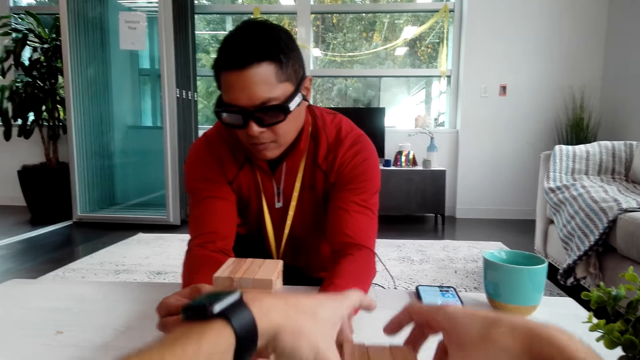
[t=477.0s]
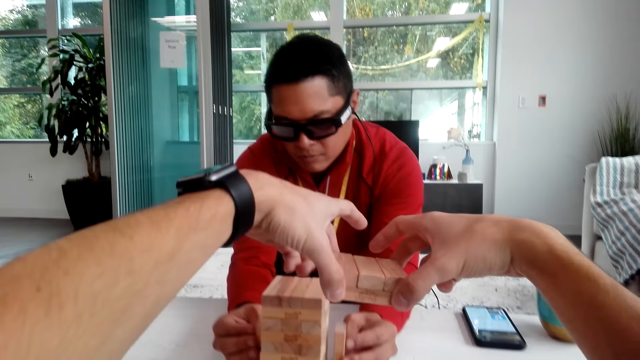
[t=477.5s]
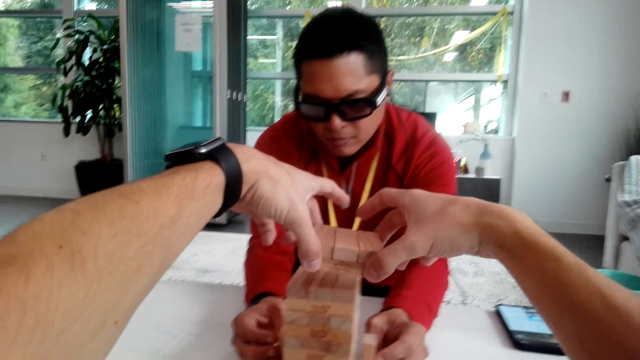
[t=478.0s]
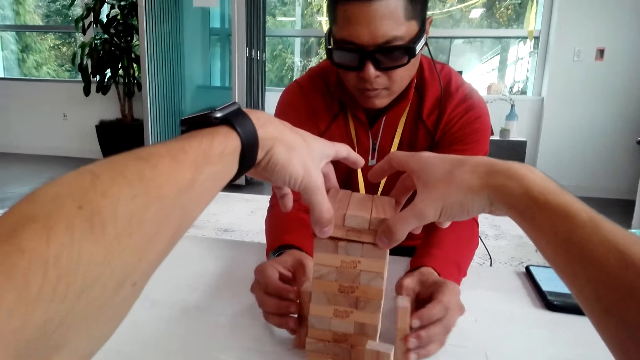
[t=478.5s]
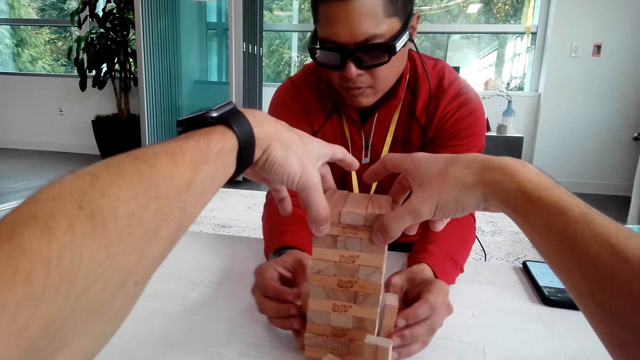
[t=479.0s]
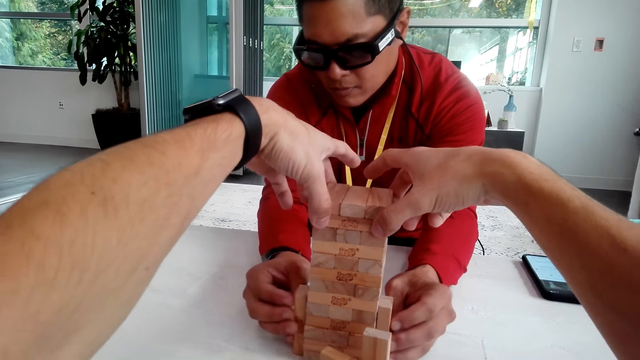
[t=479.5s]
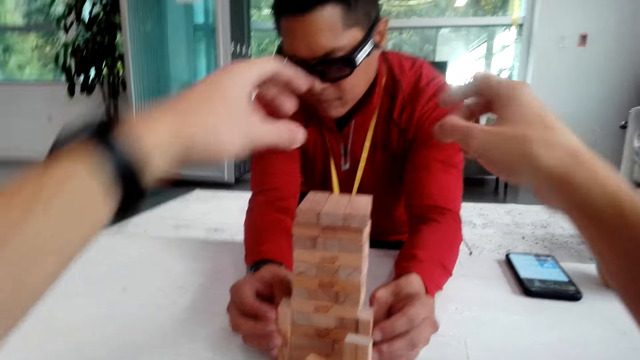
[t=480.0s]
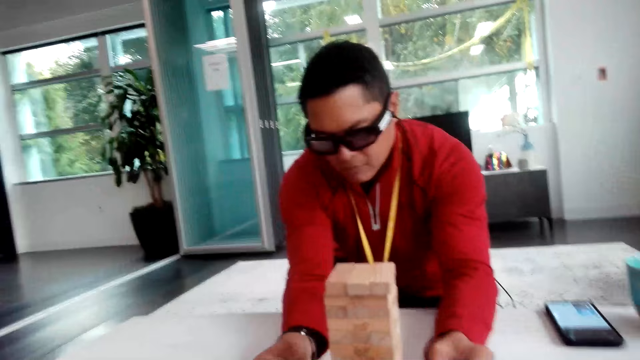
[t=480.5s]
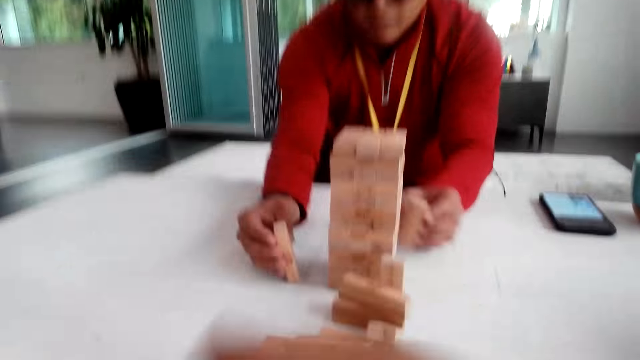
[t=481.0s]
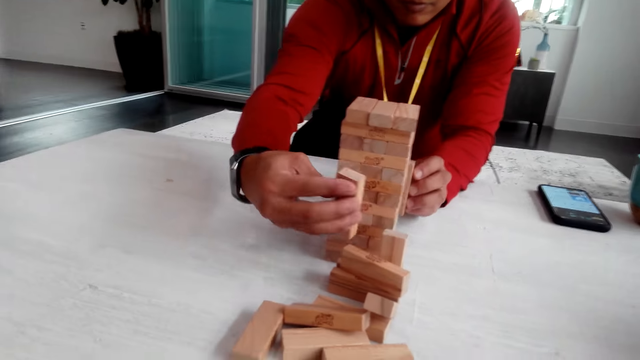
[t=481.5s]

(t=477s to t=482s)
The camera wearer puts the wooden blocks on top of each other.

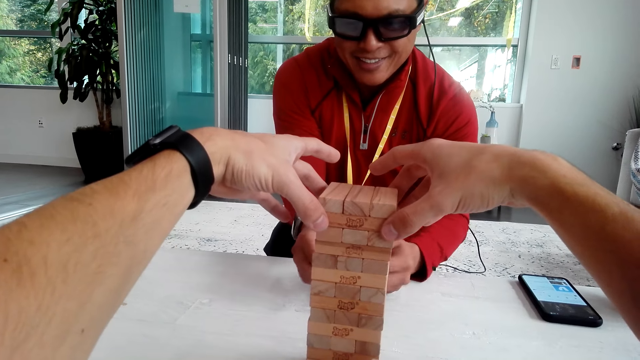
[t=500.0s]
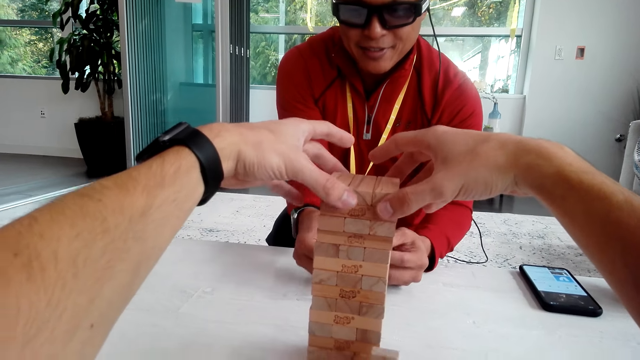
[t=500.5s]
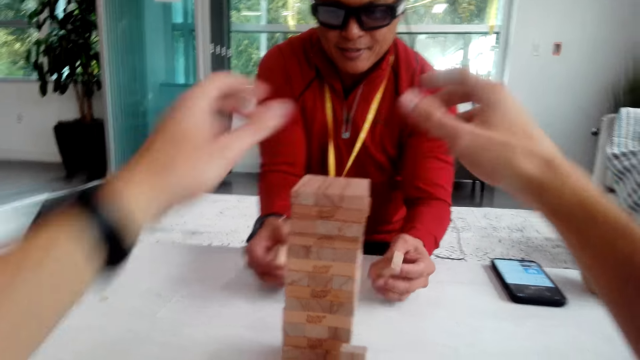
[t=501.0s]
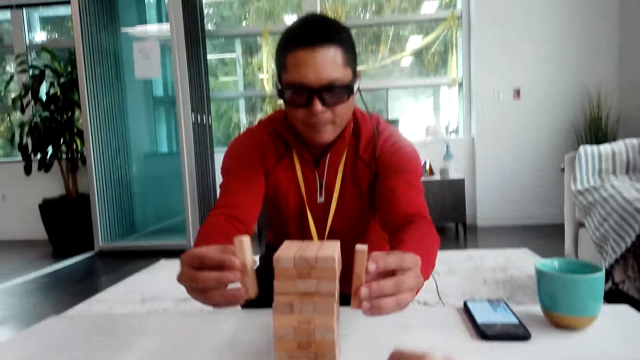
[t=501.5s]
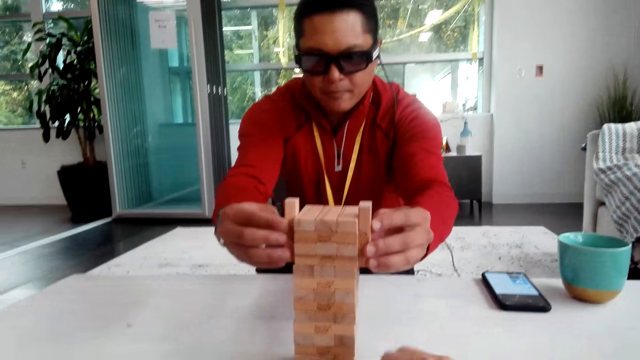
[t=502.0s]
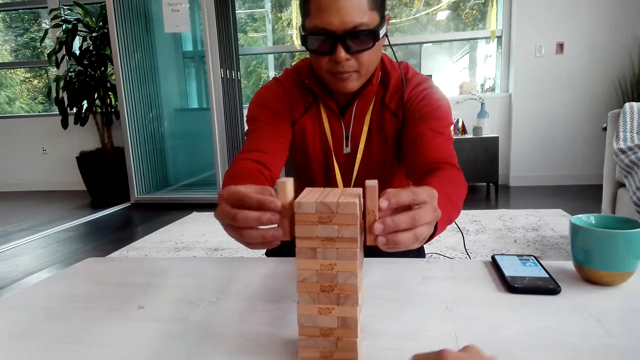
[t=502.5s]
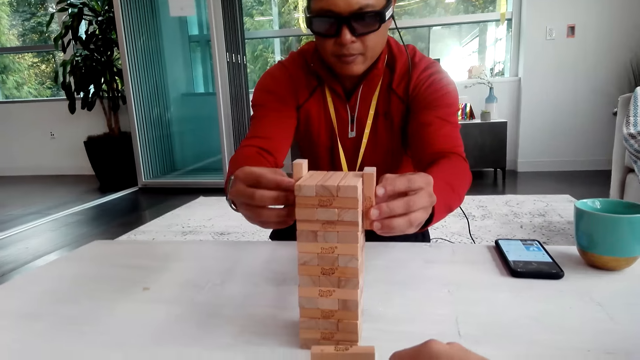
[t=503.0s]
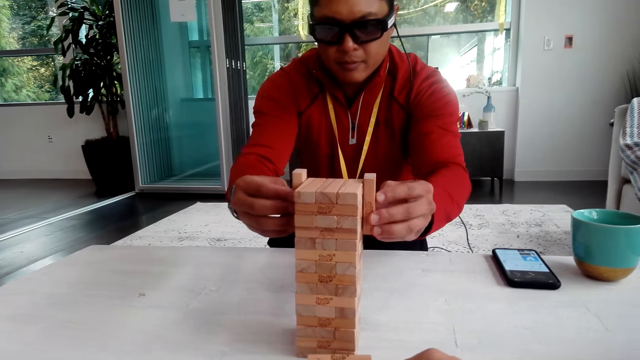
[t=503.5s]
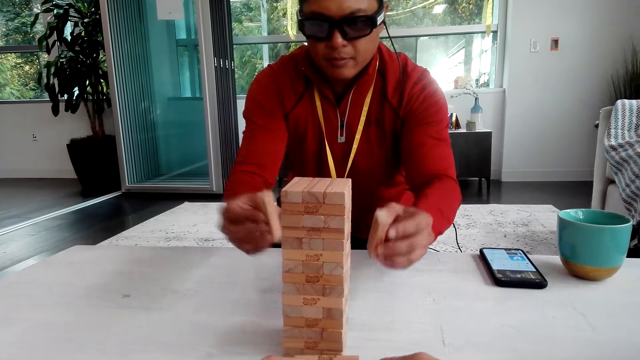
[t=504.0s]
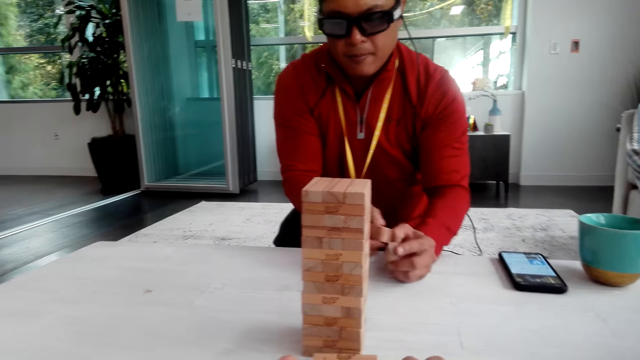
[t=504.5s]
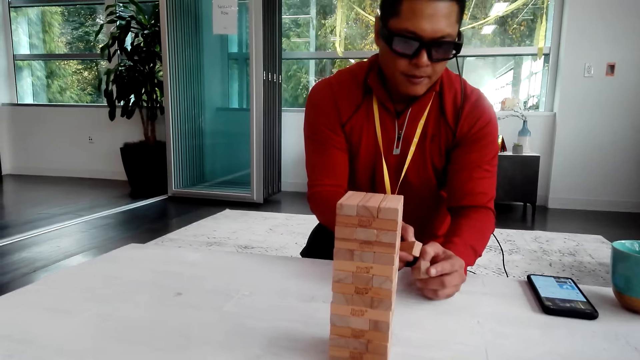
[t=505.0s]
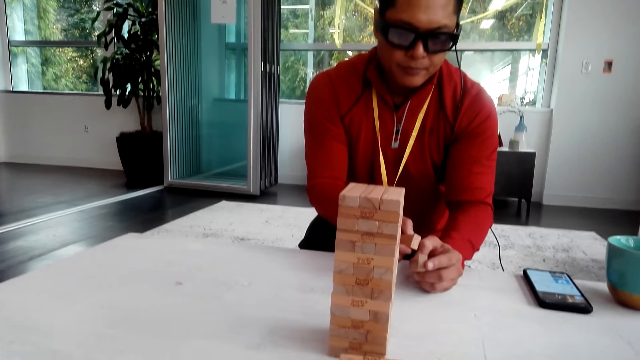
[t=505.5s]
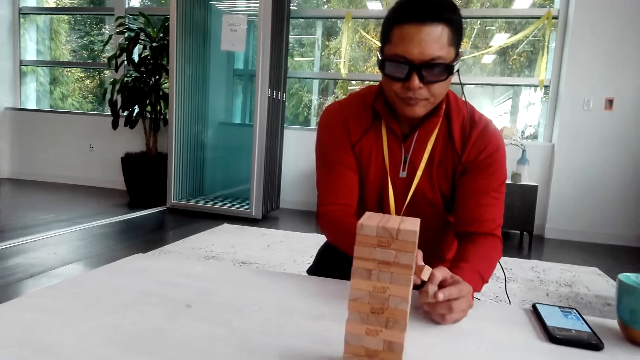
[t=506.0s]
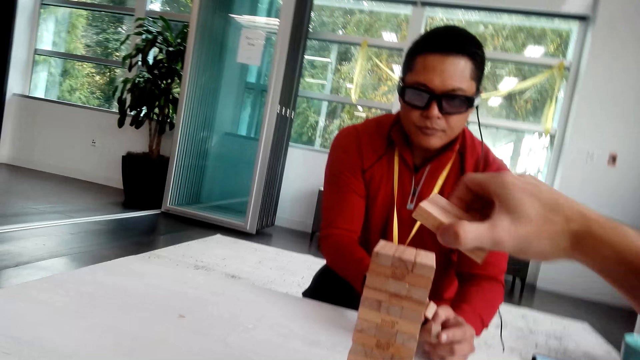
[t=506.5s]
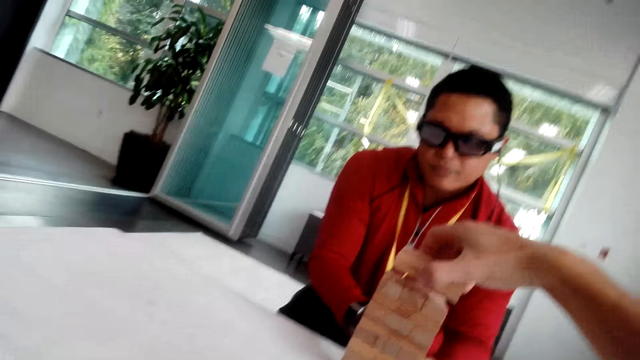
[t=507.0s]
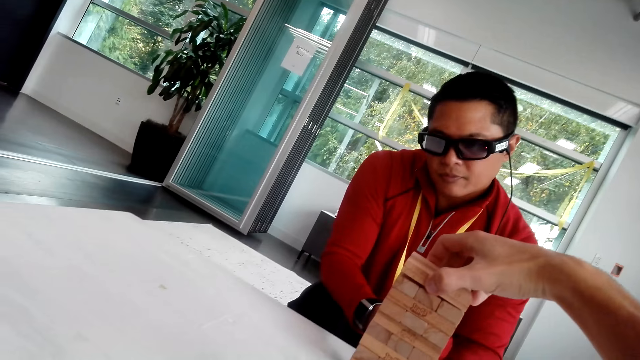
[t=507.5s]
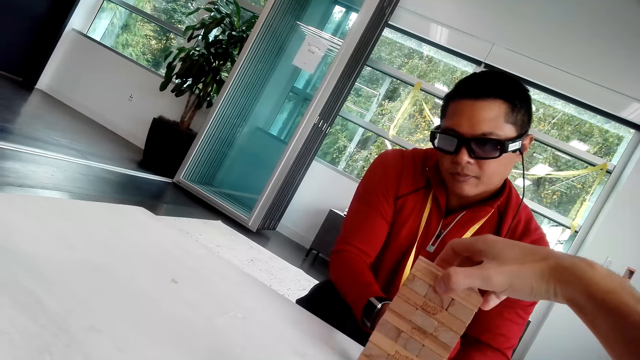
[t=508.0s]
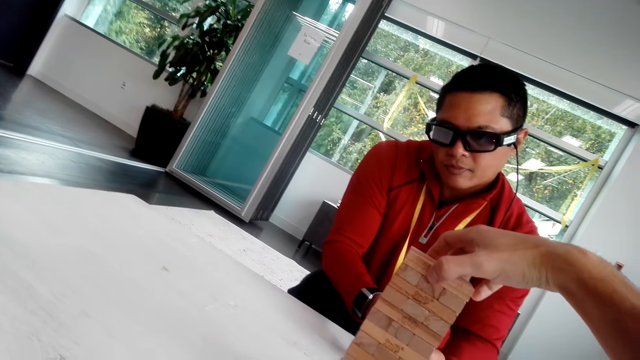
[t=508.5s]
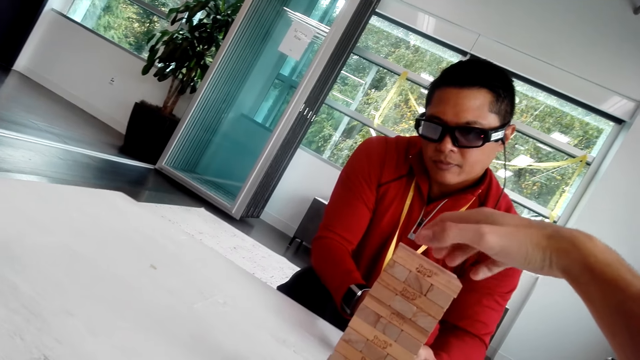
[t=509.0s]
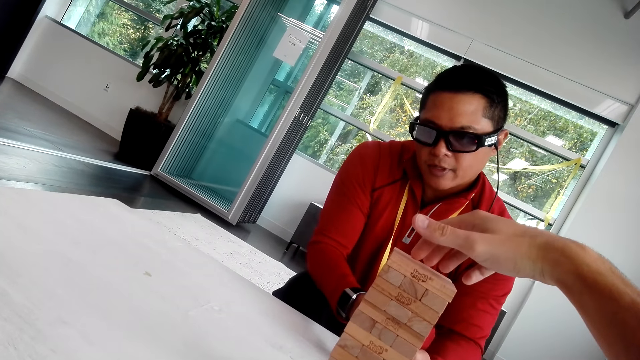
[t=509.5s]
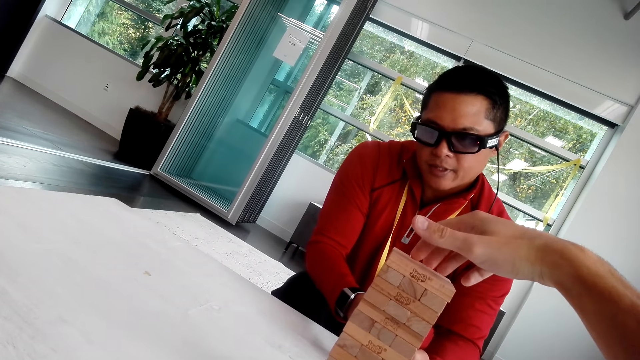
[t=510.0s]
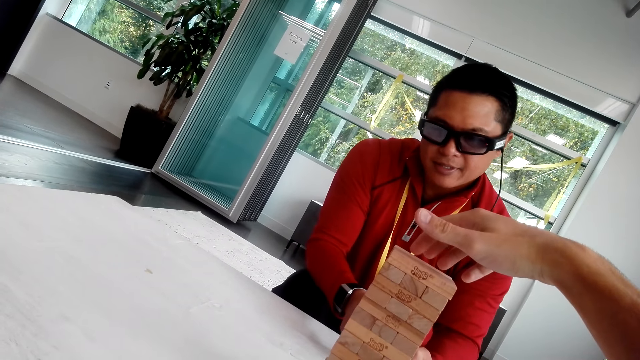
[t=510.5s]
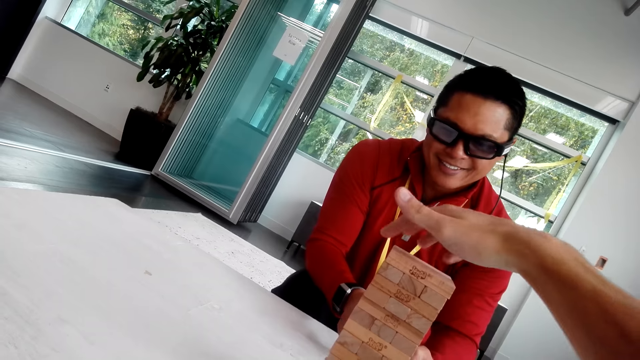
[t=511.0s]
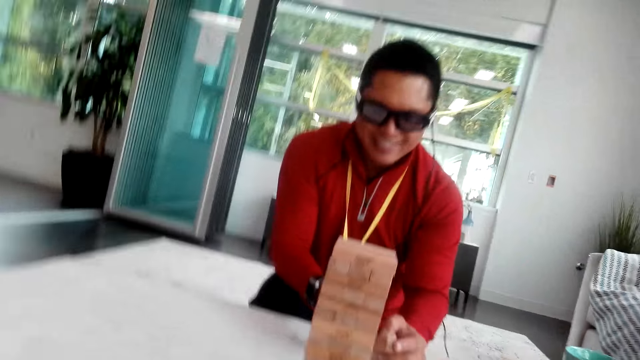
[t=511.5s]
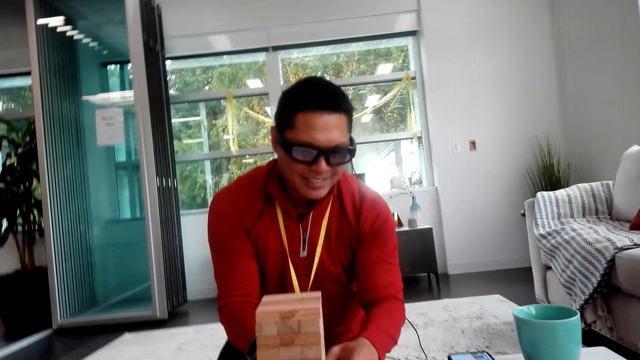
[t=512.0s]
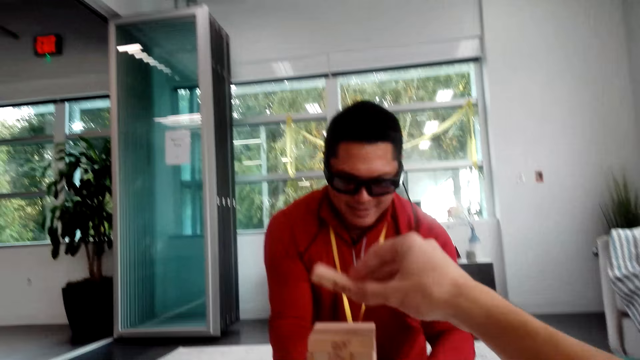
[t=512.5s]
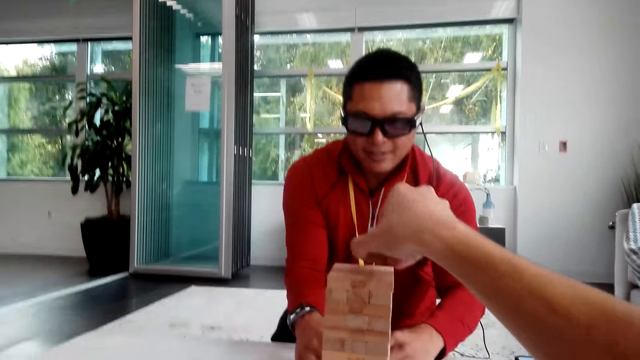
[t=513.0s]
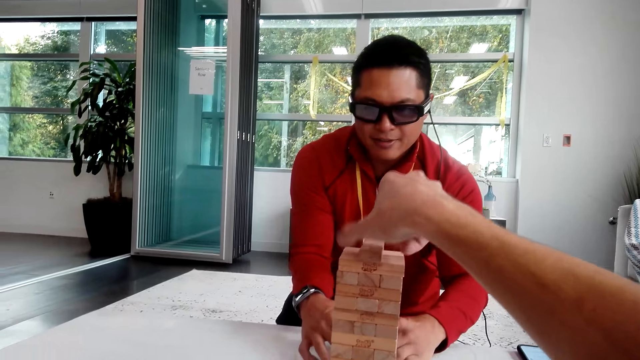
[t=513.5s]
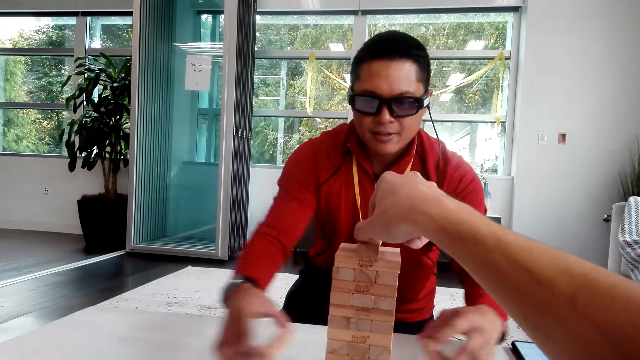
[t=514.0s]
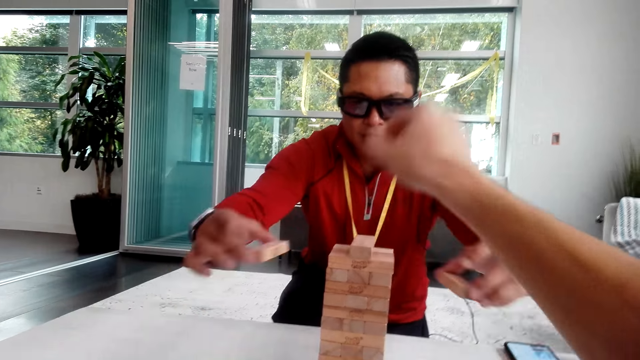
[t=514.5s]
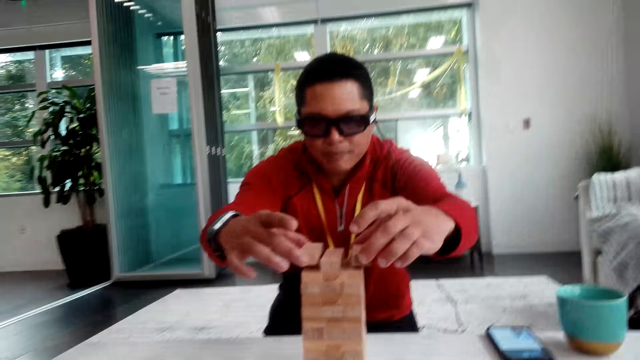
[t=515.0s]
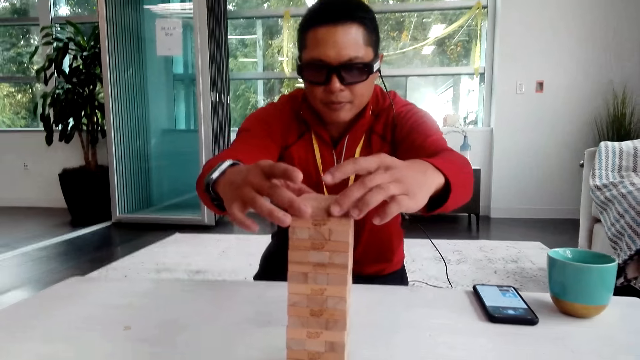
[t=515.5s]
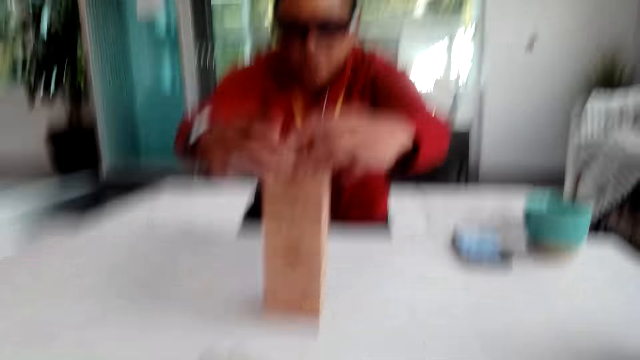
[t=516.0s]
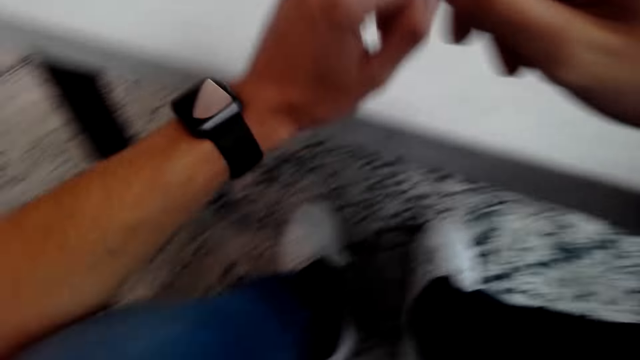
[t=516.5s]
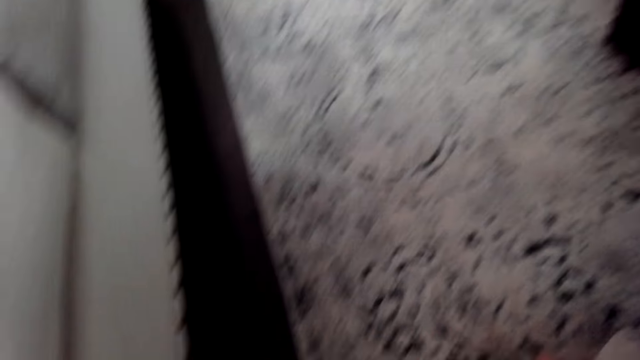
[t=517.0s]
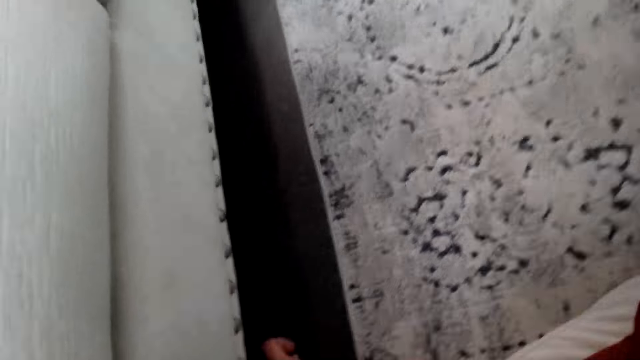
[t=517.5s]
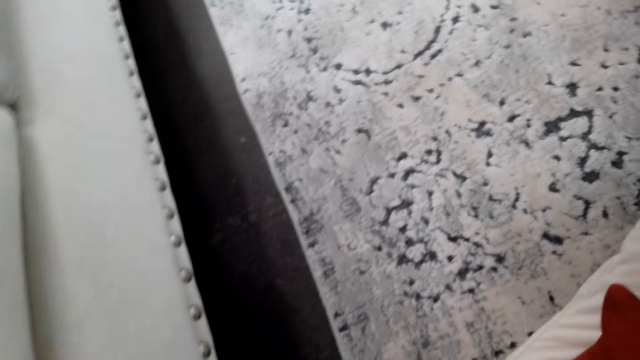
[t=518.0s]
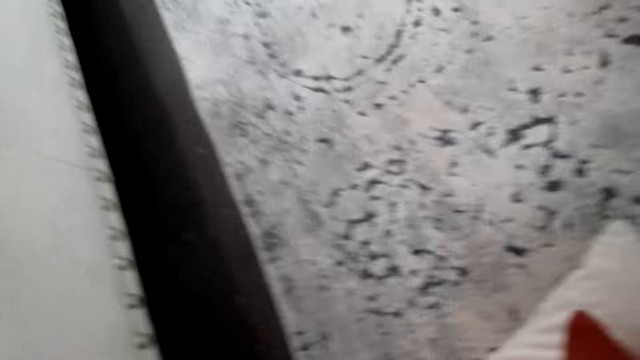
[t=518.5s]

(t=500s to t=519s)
A man aligns the wooden blocks or jenga. The man holds the jenga. The camera wearer puts the wooden blocks on top of each other. They pick the jenga. They put the jenga on the other jenga. The man puts the wooden blocks on the tower. The camera wearer looks at the carpet.
